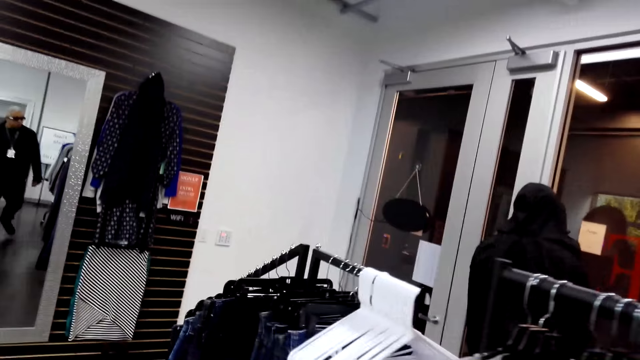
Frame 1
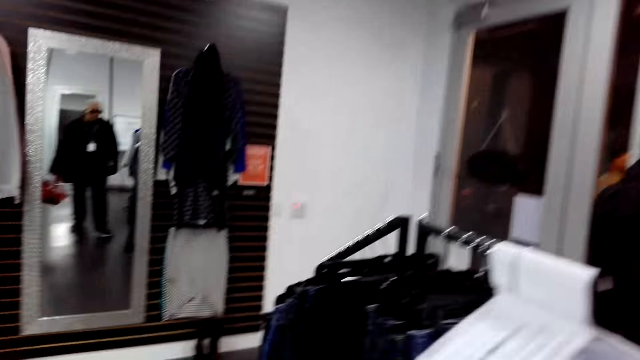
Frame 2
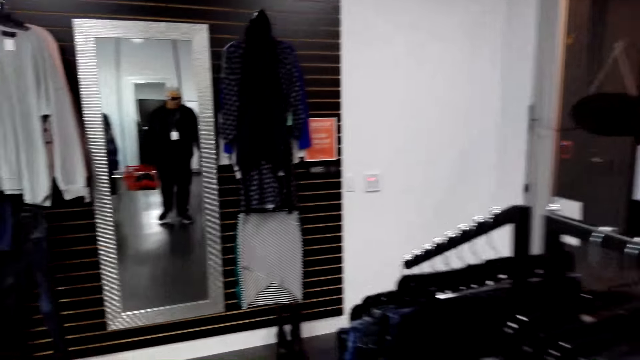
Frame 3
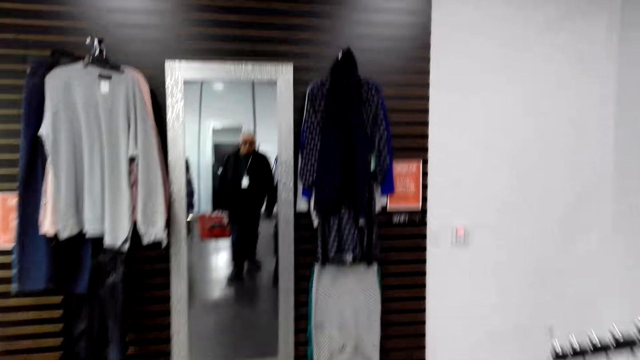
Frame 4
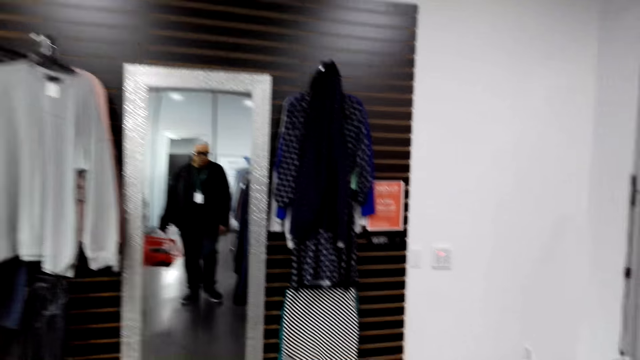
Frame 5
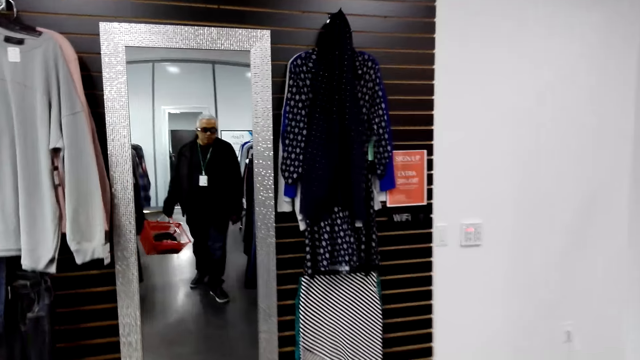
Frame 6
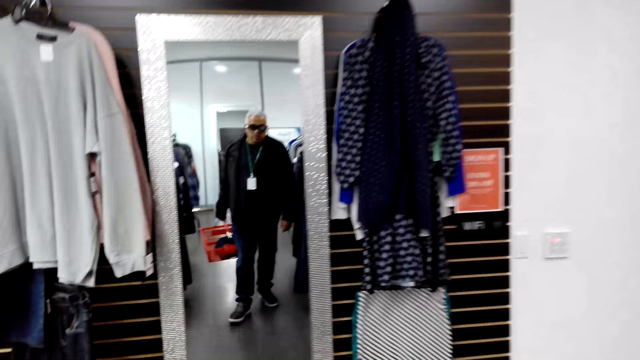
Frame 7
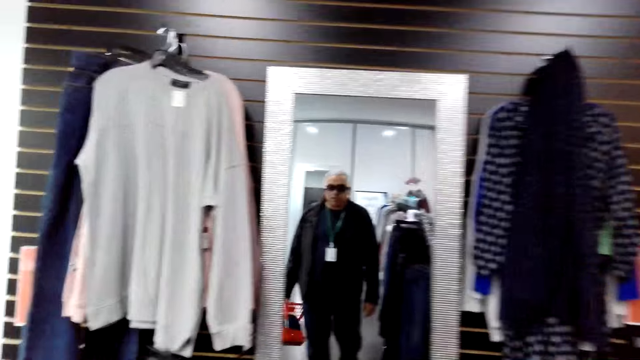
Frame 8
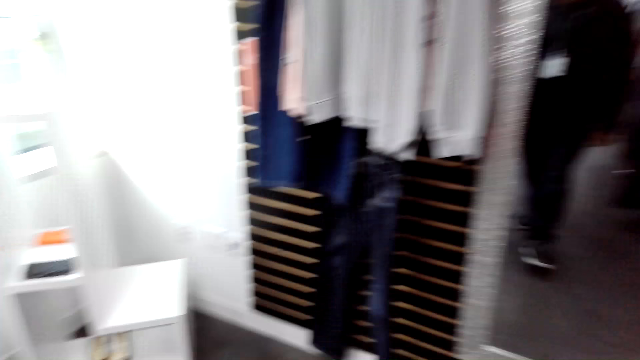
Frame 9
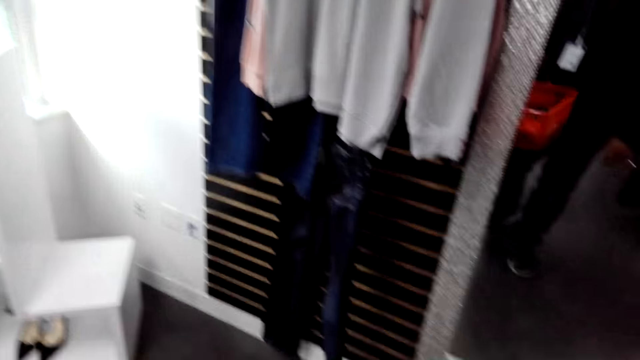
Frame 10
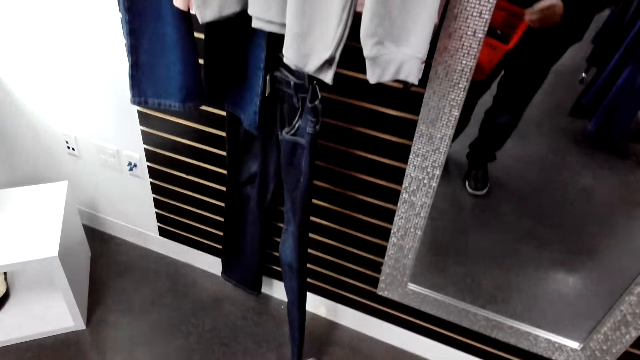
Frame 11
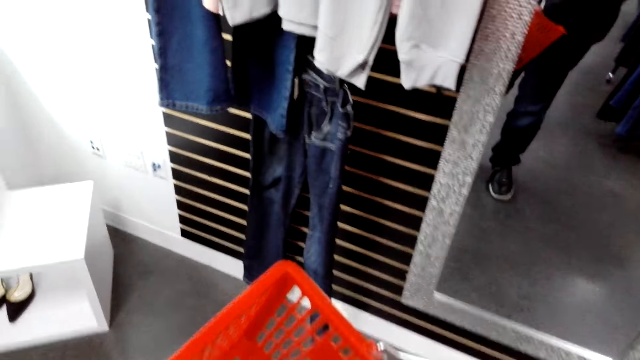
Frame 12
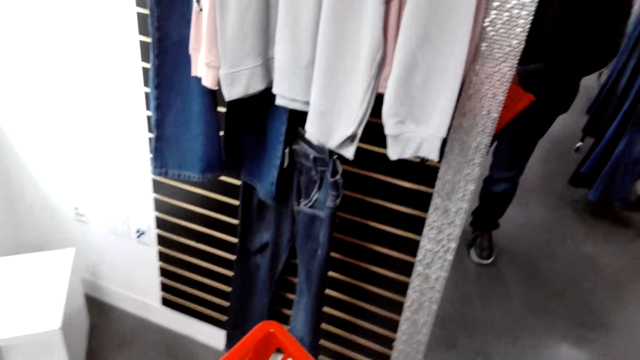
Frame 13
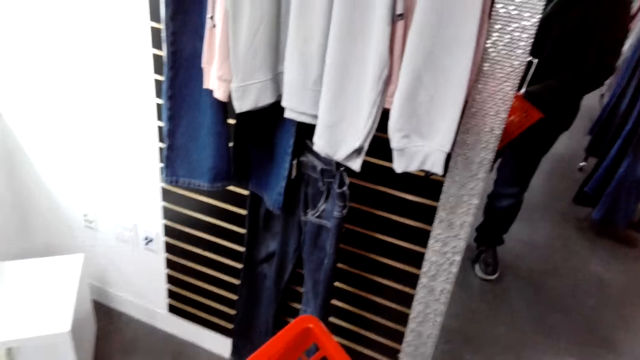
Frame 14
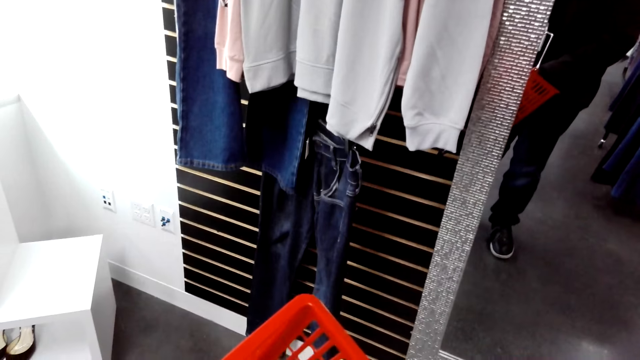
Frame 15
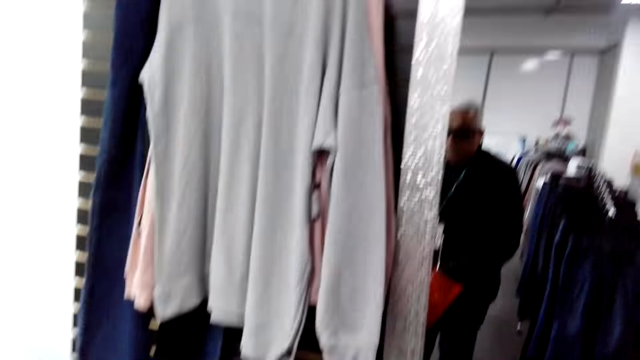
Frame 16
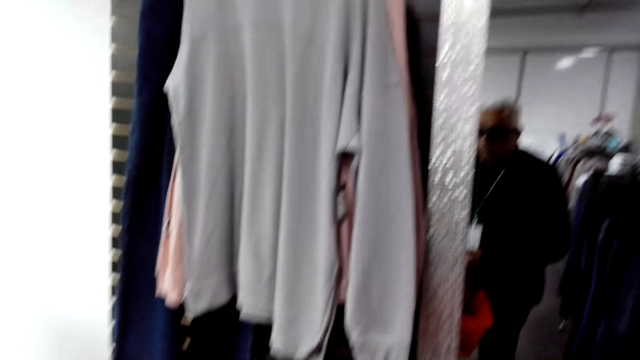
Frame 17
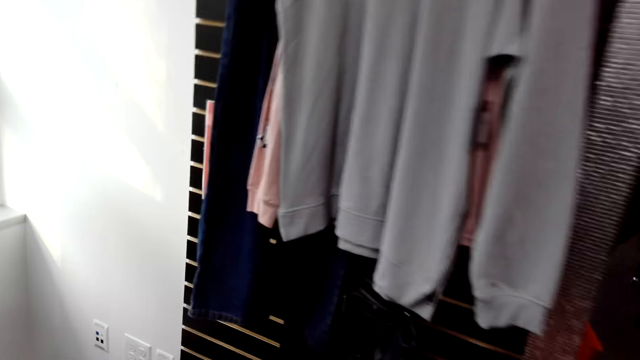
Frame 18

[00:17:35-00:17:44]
The camera wearer looks at himself in the mirror. He stops.

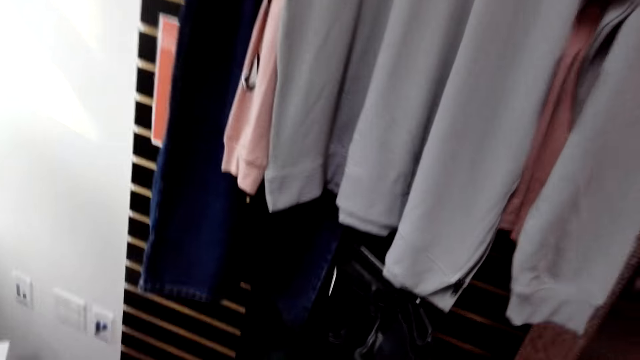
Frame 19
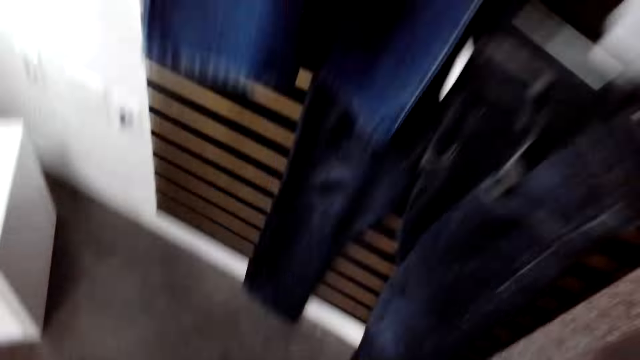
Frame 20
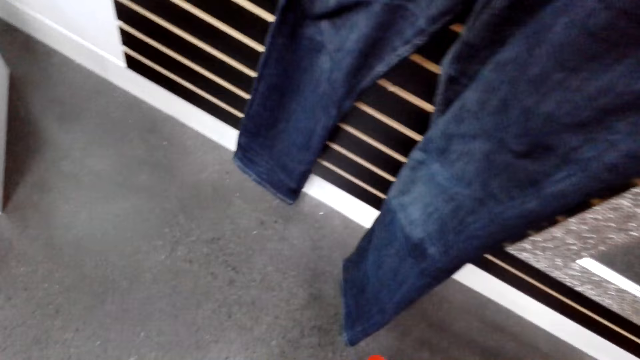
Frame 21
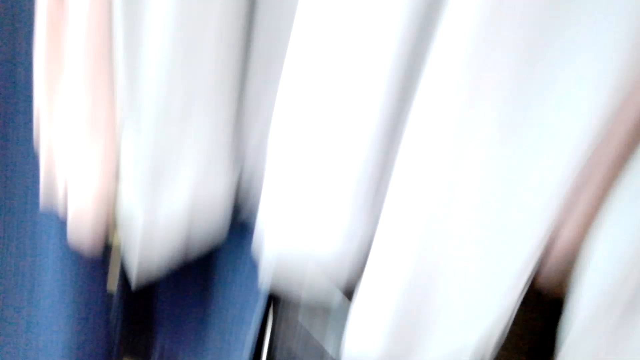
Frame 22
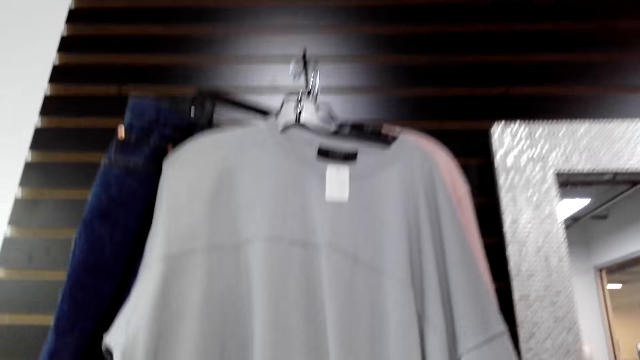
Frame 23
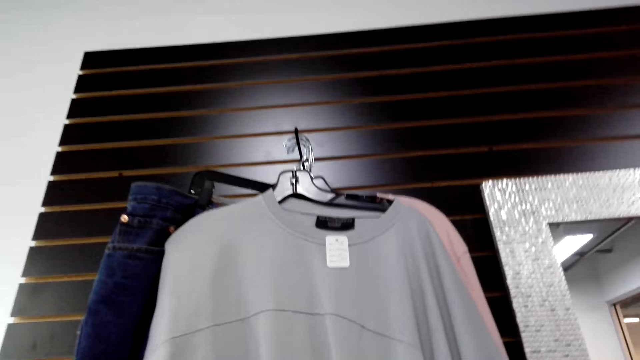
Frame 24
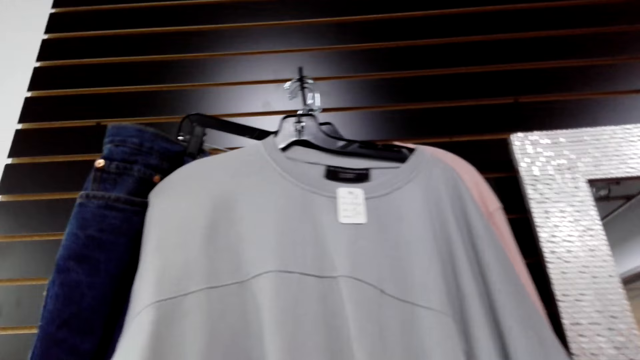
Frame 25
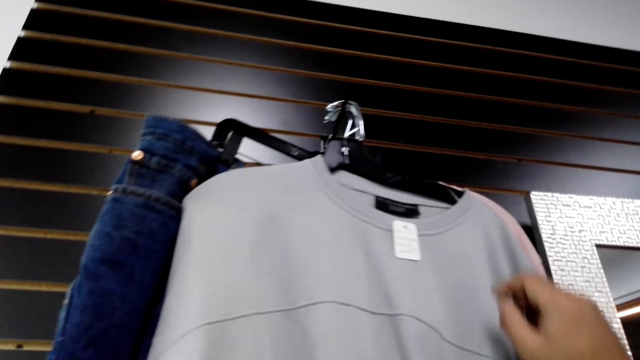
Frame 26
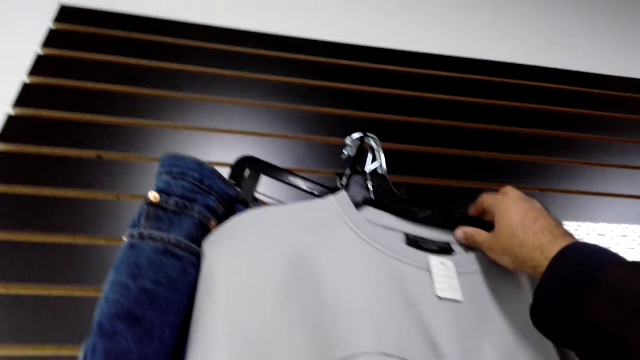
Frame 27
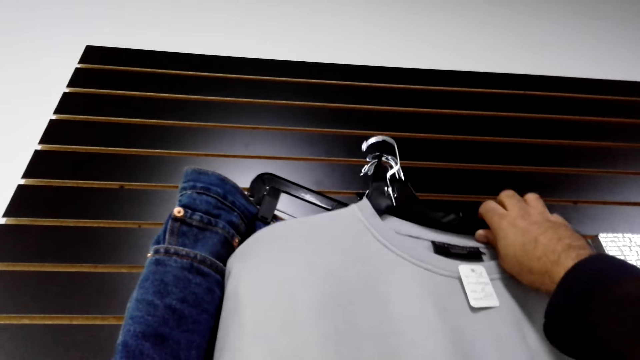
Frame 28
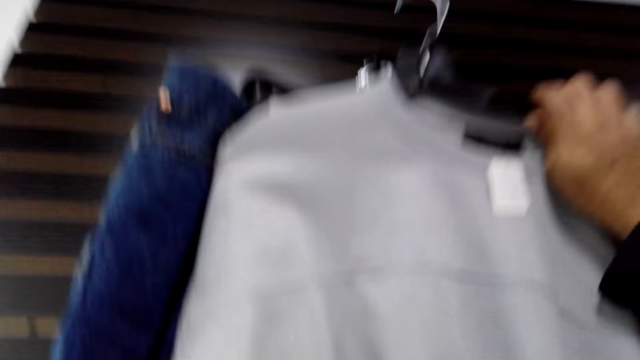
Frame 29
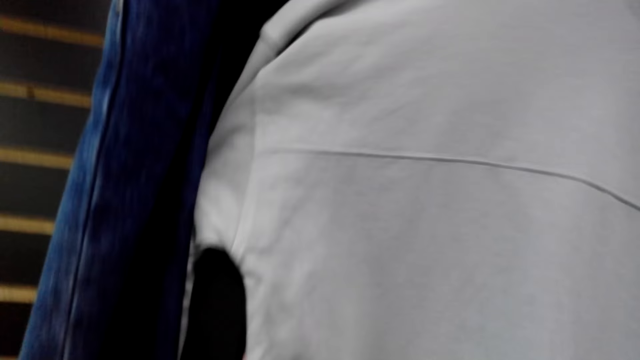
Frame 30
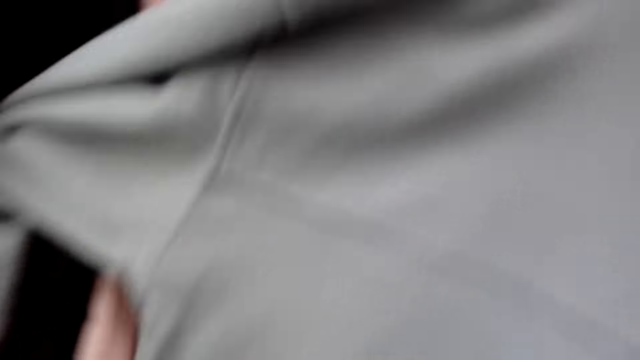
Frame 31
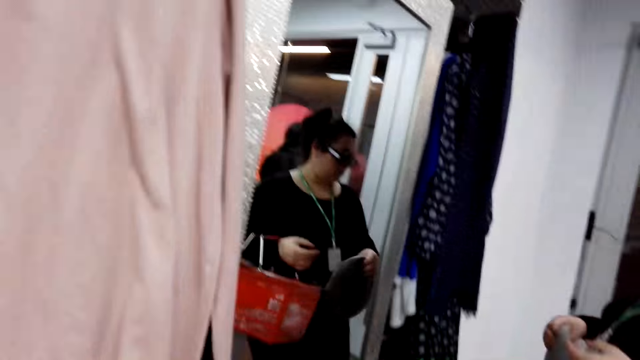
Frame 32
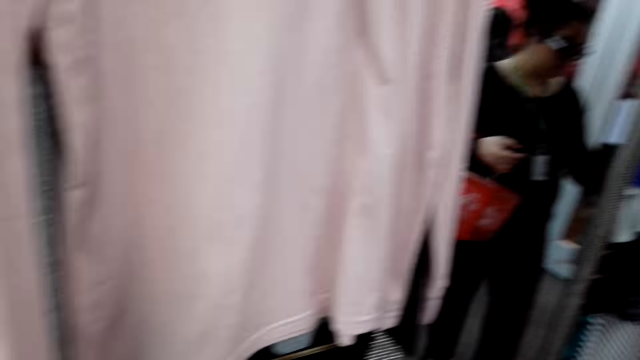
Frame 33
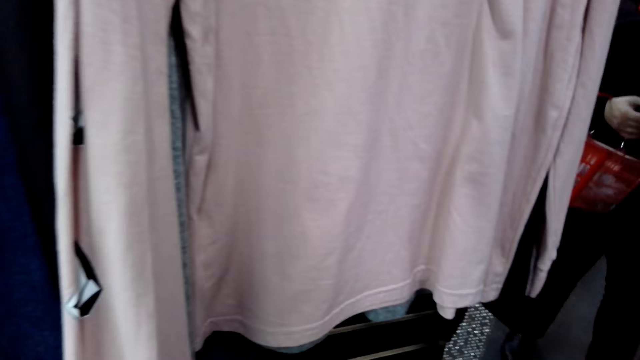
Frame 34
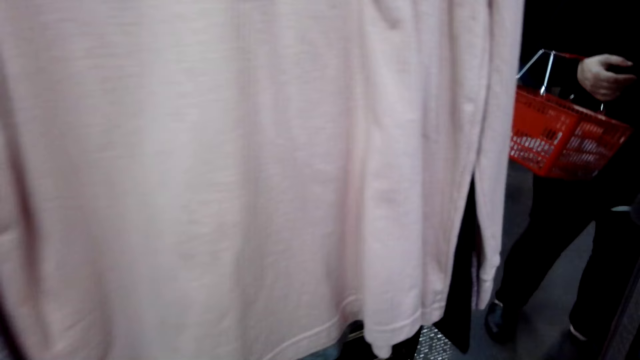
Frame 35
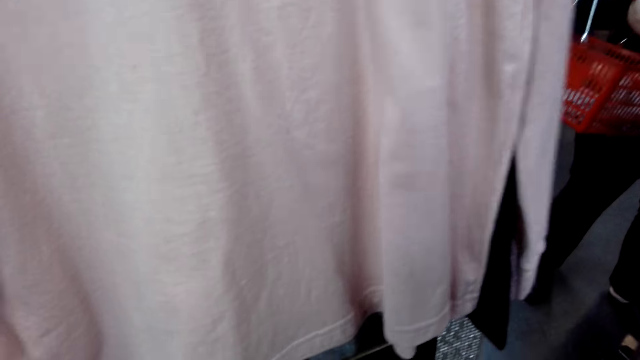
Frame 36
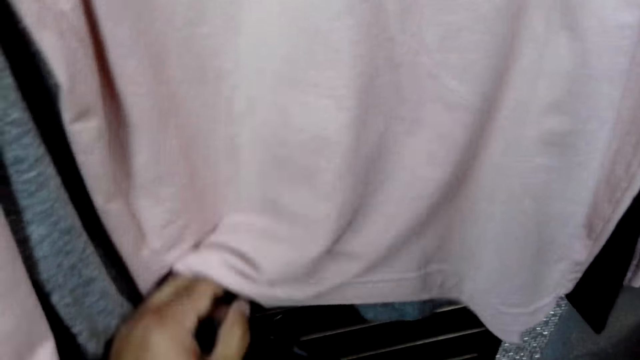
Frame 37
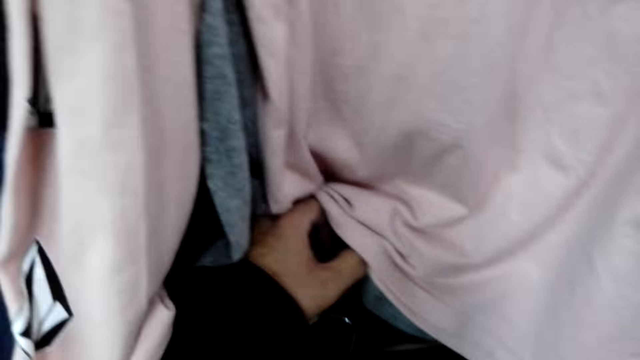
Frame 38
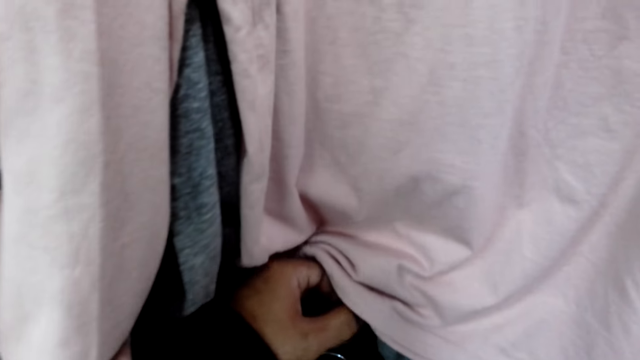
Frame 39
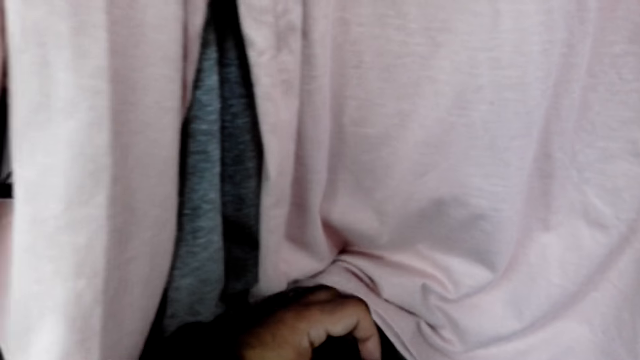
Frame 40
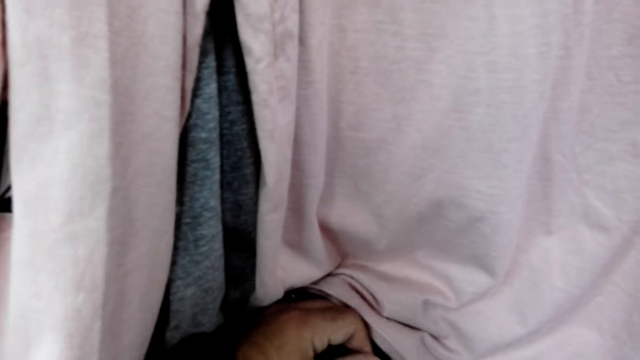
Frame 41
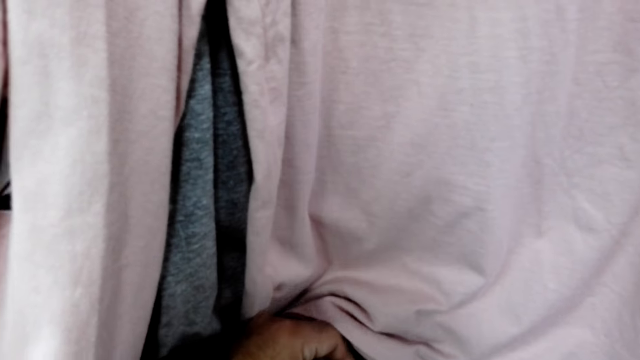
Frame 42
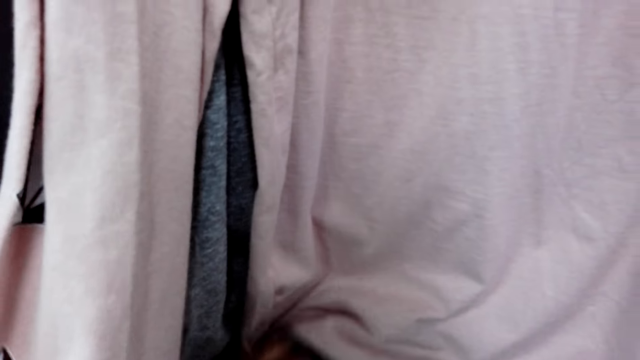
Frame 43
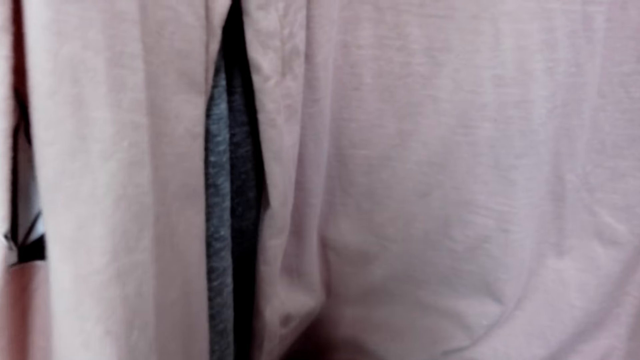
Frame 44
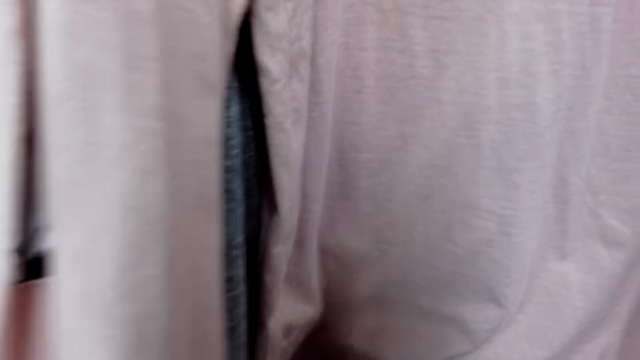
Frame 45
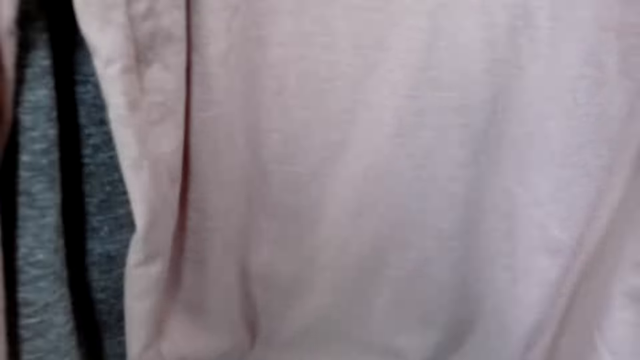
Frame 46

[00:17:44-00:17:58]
The camera wearer bends. They take clothes from the clothes rack. A lady holds a beret. The camera wearer looks around the shop and touches the clothes.
